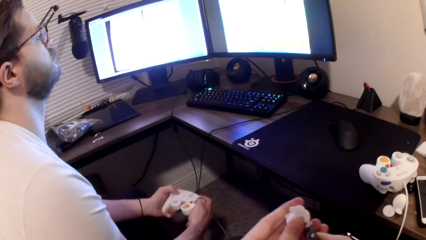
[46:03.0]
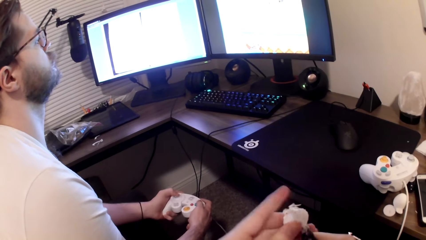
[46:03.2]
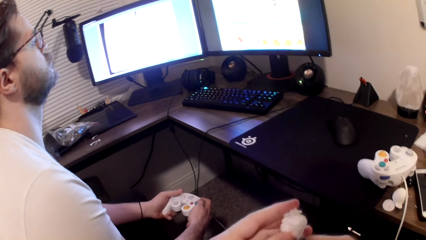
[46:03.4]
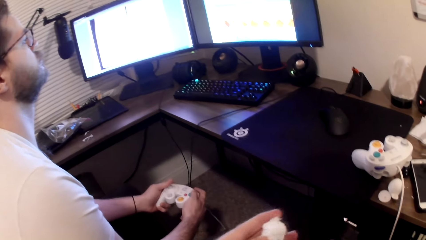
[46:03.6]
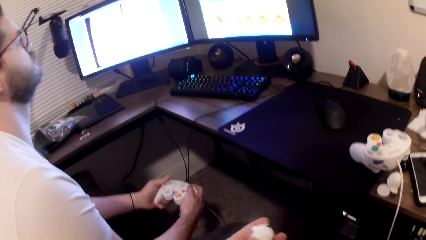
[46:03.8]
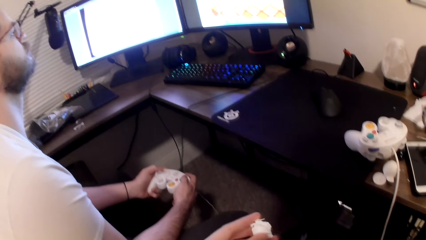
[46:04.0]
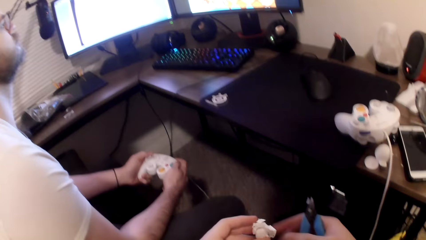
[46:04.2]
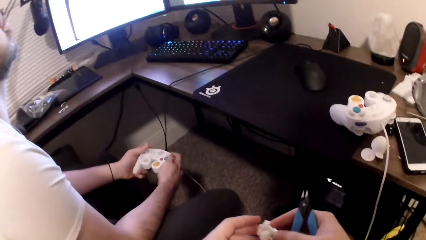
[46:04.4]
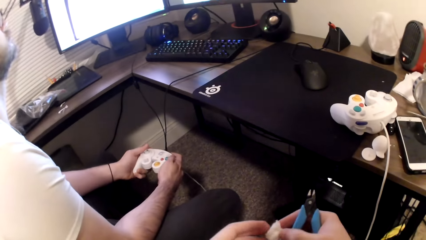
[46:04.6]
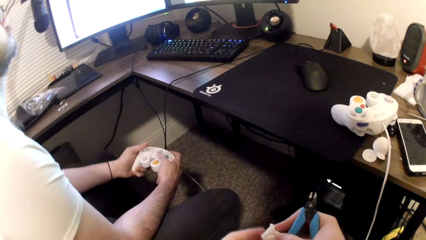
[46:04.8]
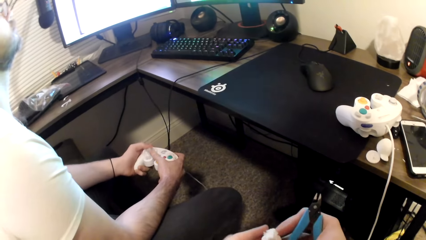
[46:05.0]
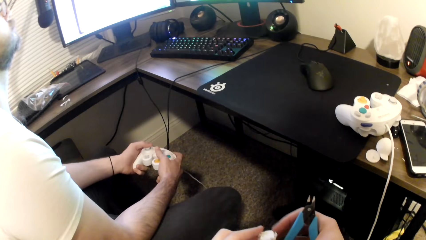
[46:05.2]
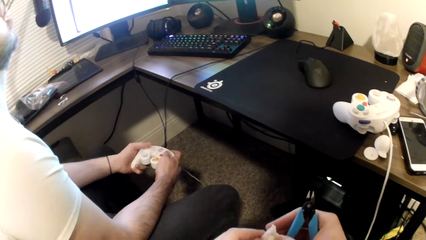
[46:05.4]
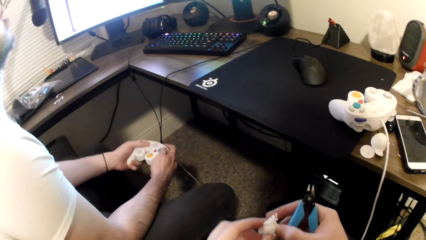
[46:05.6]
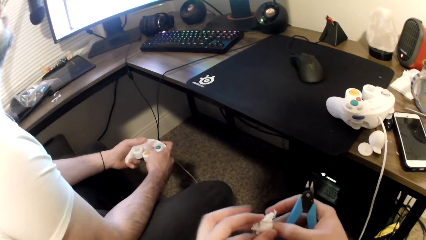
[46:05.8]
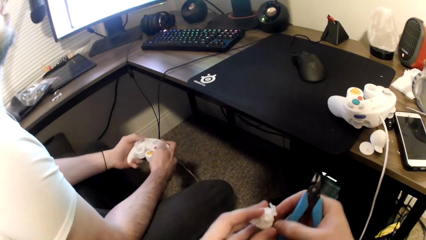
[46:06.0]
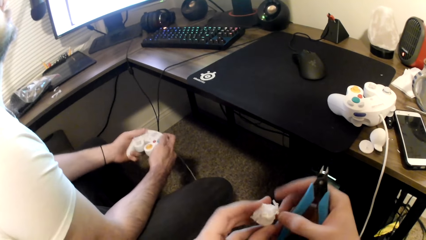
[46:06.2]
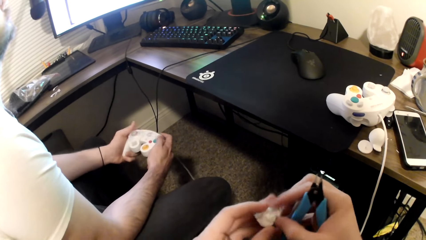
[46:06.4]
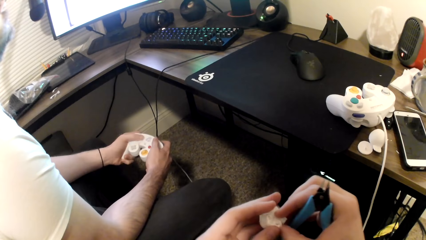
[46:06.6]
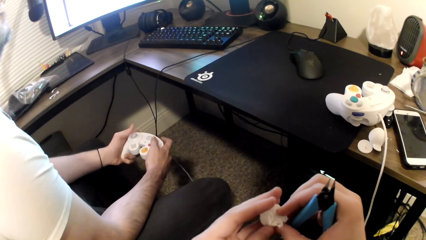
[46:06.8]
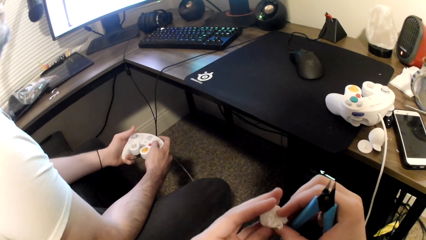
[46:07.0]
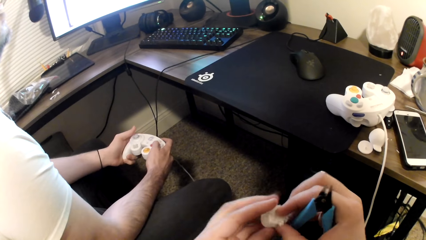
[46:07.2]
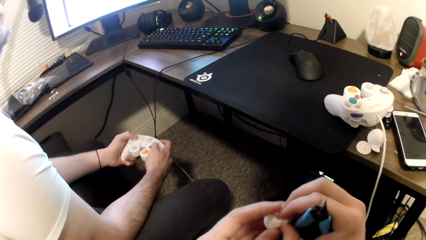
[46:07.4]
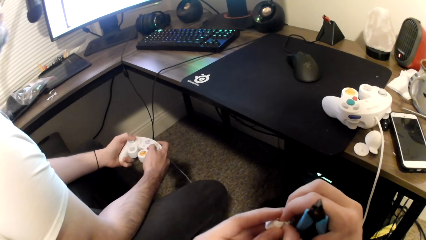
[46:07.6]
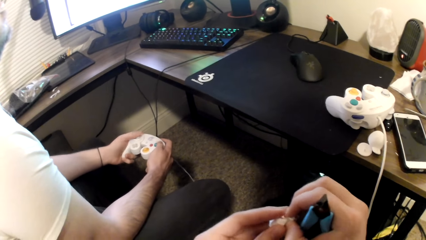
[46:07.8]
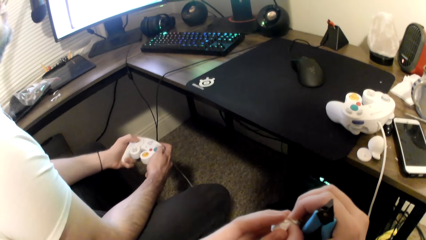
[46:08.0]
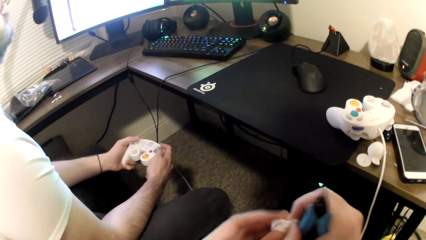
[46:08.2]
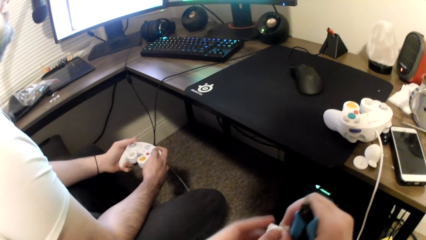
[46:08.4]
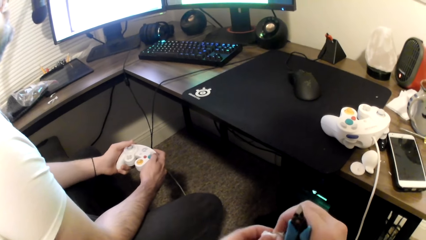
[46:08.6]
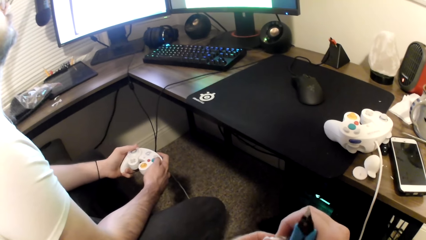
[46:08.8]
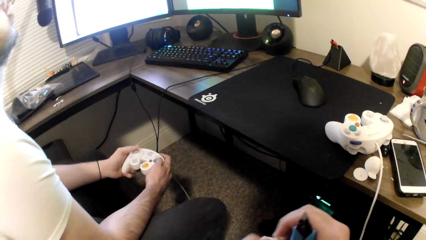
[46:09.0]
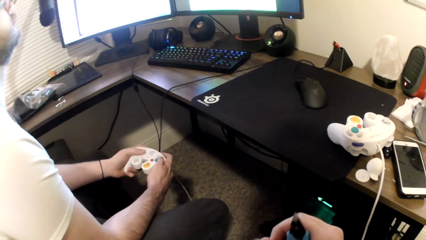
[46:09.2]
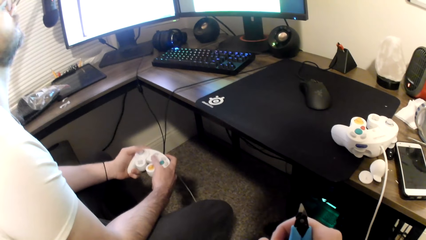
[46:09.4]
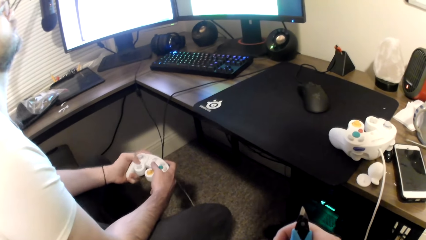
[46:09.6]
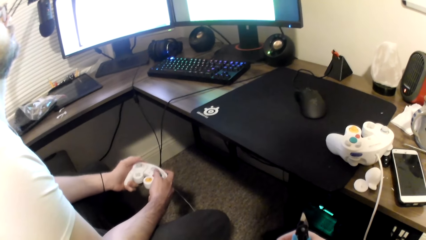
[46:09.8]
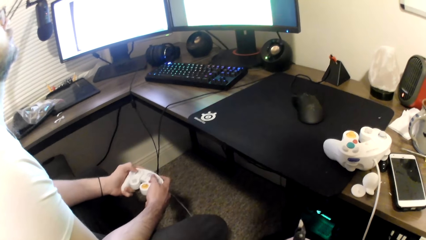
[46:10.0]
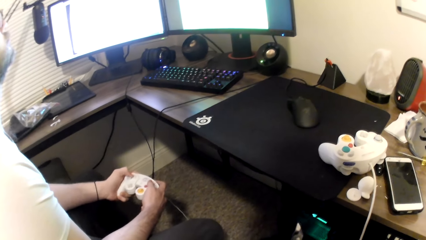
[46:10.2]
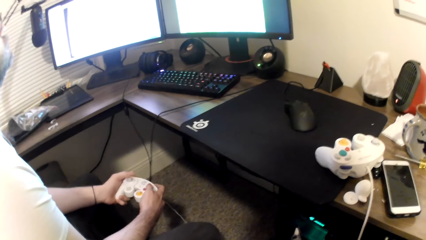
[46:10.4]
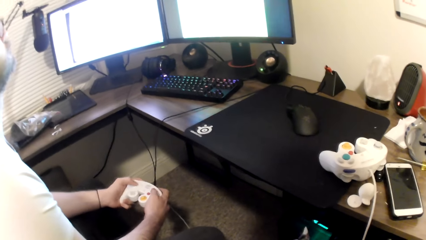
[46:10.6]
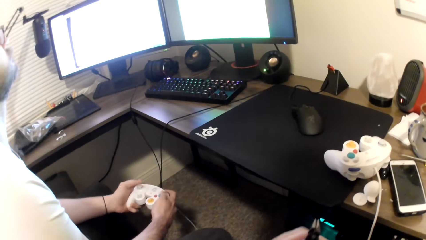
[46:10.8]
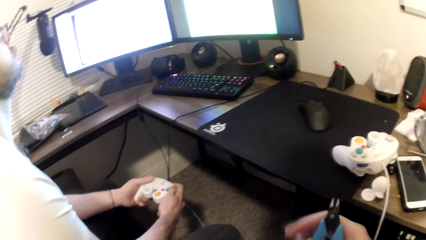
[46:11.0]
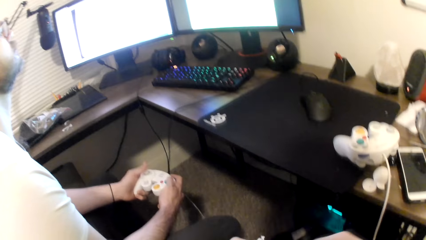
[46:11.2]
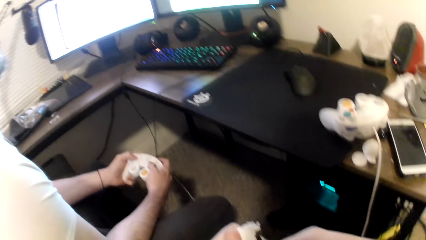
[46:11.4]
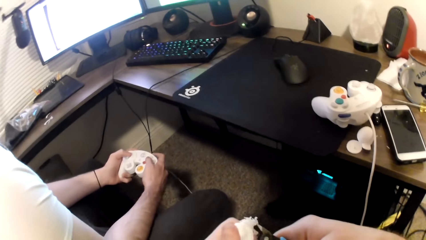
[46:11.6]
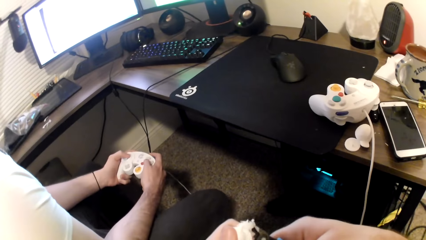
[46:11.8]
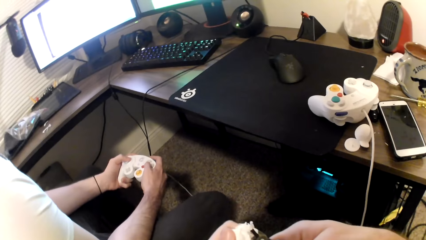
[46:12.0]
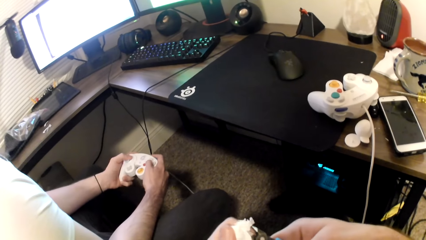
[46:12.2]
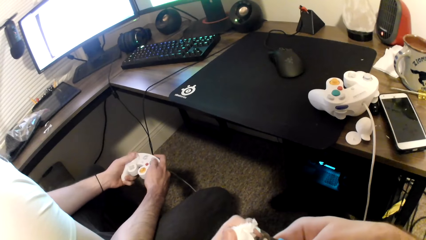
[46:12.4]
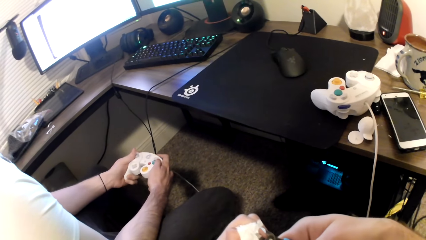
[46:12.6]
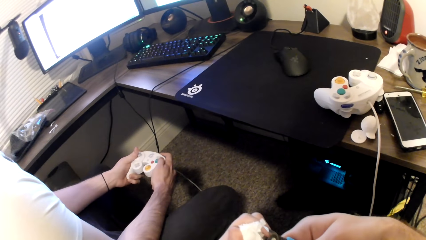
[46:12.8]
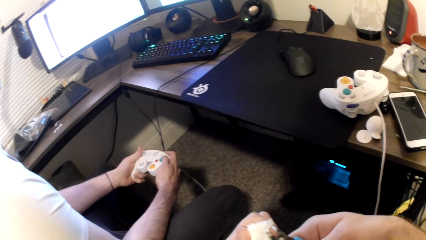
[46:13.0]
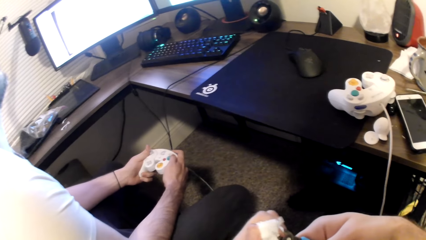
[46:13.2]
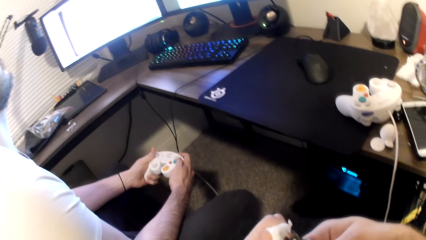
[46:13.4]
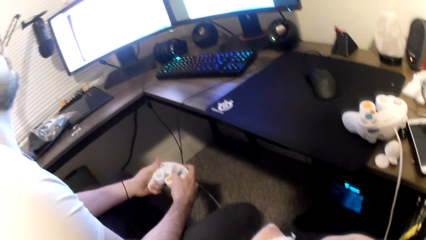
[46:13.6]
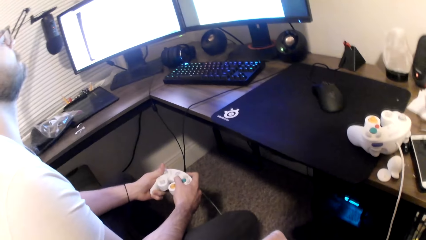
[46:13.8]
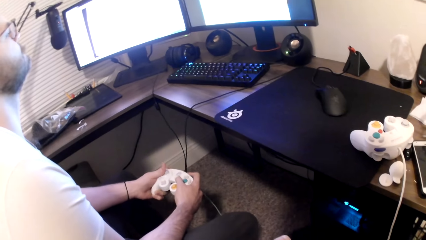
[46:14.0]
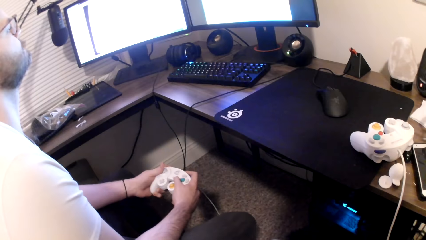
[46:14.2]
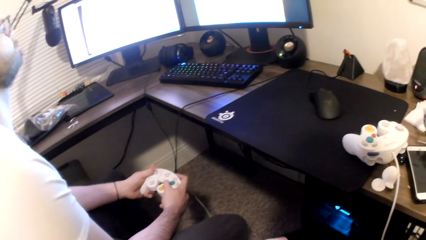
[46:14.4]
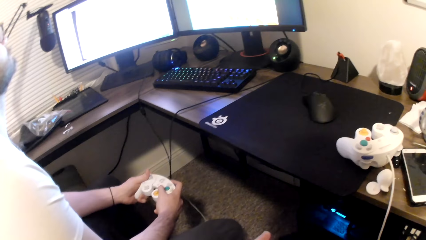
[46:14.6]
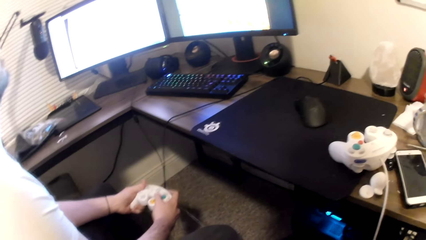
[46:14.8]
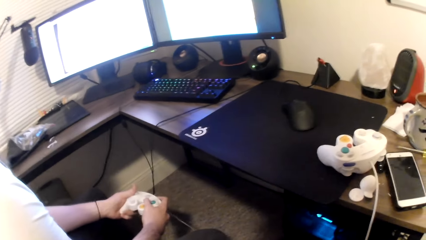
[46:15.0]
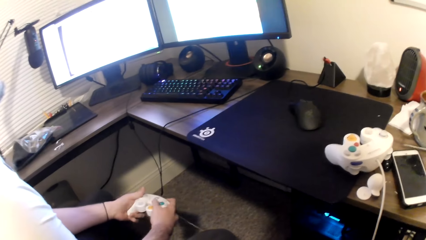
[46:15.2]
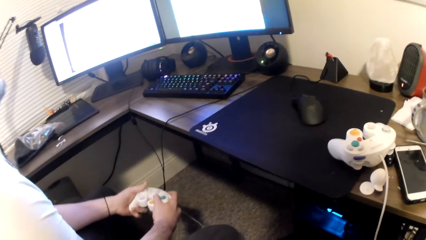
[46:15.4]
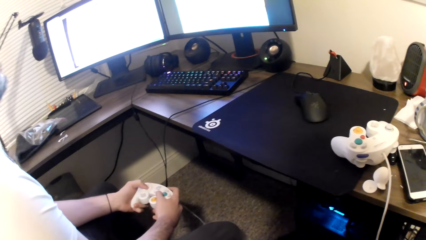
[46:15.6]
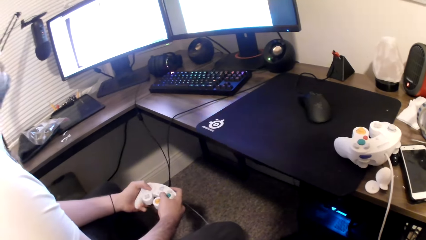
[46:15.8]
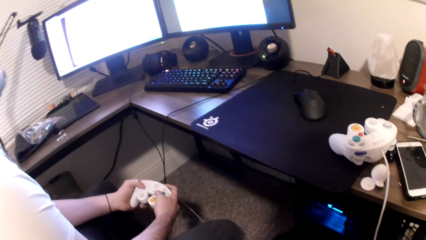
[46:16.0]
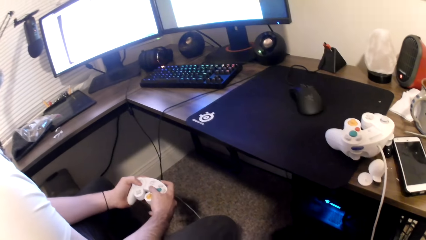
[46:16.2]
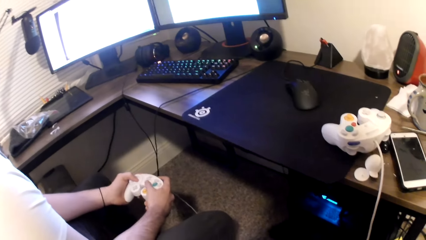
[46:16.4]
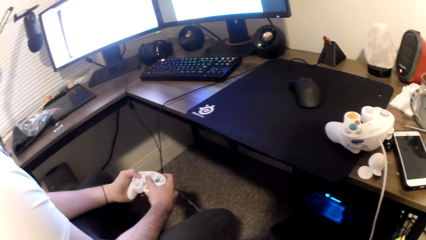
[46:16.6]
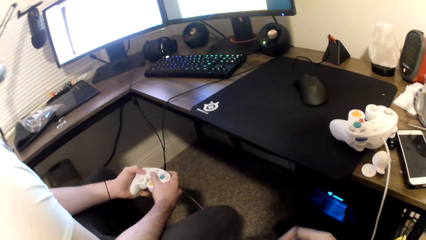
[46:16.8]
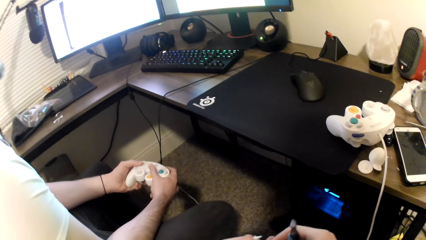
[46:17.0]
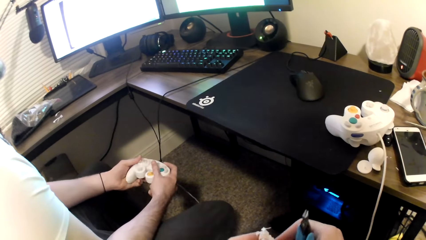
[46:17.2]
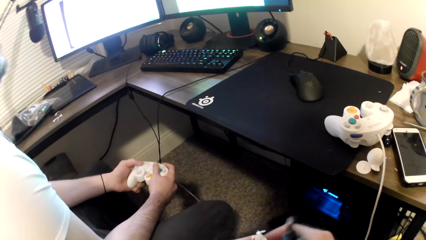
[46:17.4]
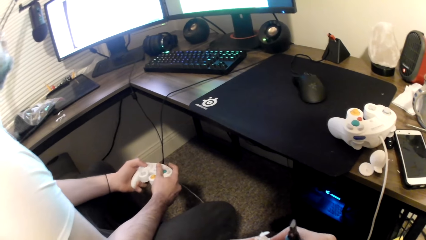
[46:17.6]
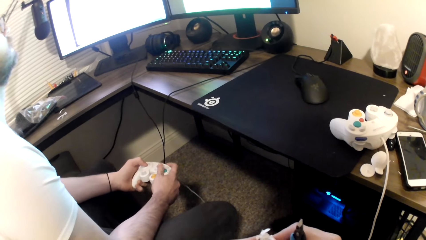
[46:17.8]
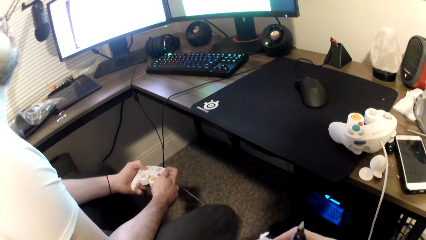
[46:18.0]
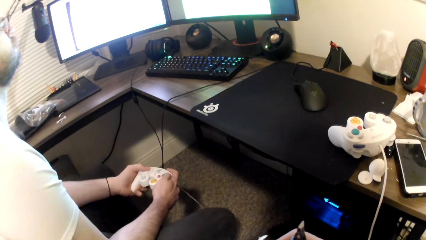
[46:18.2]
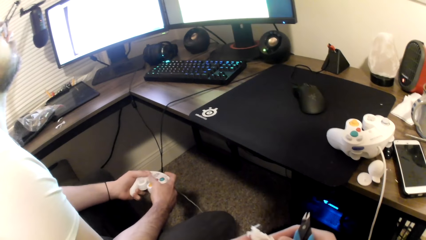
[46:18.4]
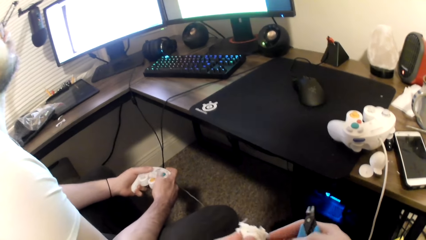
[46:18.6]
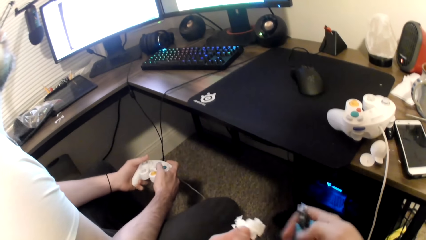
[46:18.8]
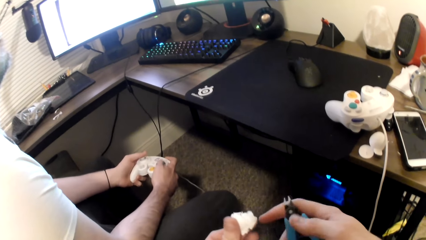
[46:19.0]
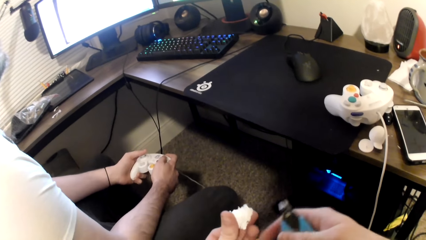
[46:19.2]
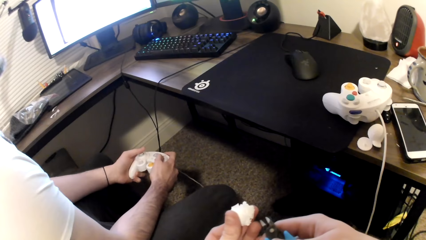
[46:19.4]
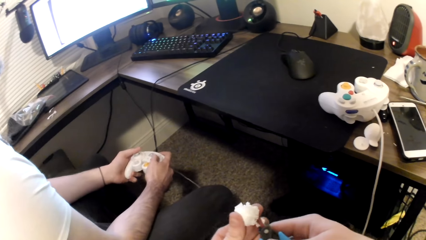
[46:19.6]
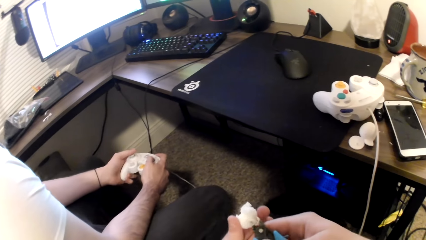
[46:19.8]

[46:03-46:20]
The camera wearer turns the art toy. A person plays a game on the computer. The camera wearer cuts the art toy. The person plays a game on the computer.
